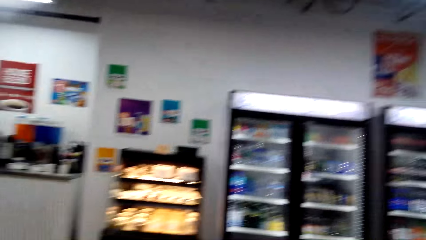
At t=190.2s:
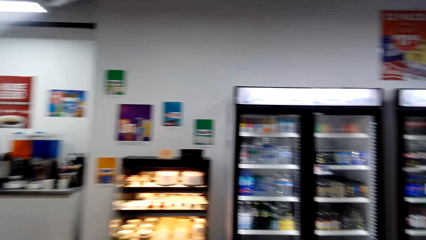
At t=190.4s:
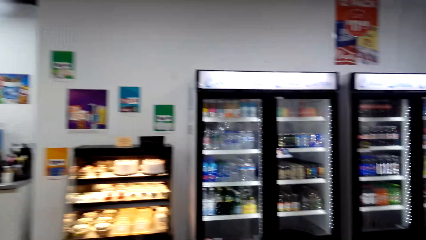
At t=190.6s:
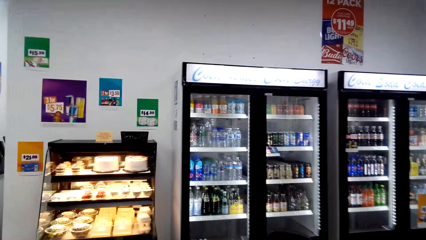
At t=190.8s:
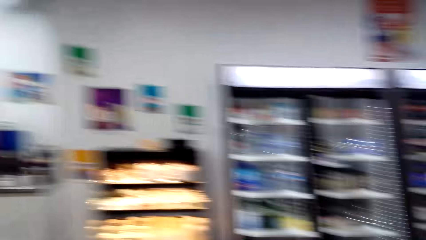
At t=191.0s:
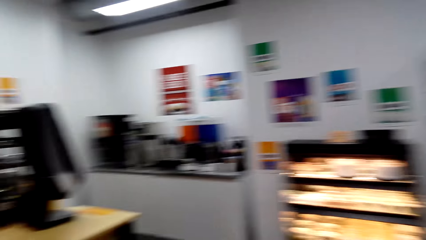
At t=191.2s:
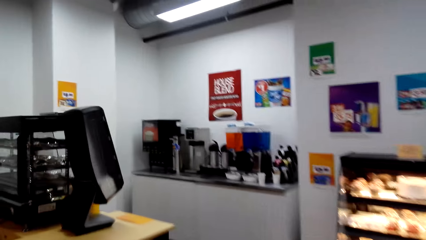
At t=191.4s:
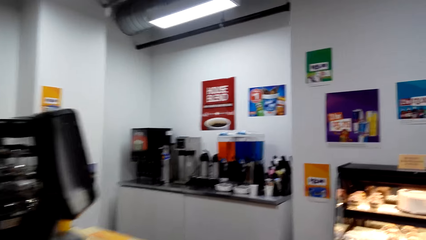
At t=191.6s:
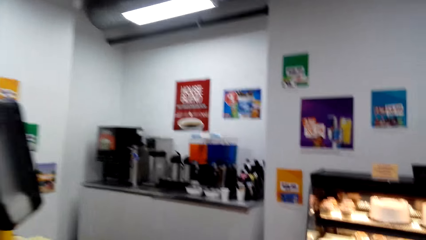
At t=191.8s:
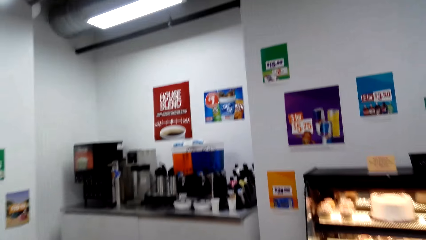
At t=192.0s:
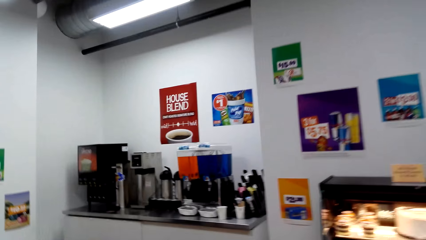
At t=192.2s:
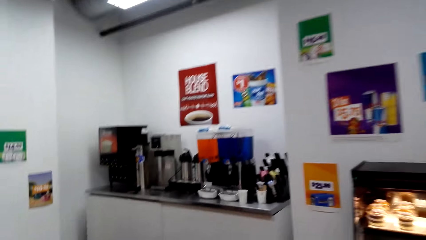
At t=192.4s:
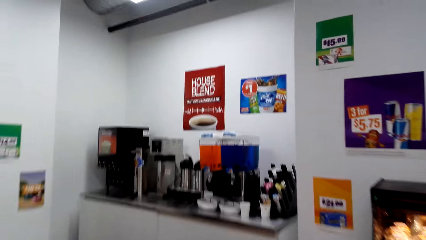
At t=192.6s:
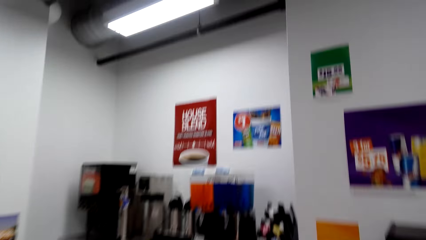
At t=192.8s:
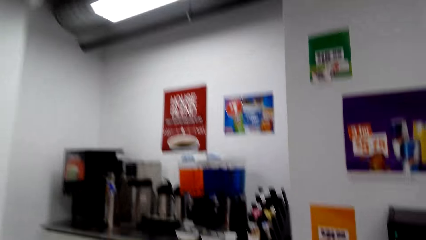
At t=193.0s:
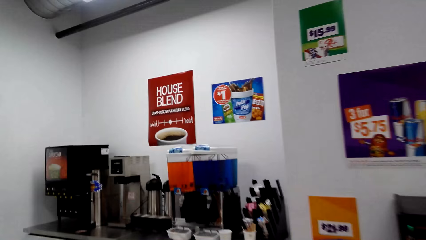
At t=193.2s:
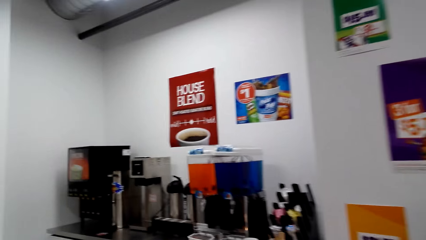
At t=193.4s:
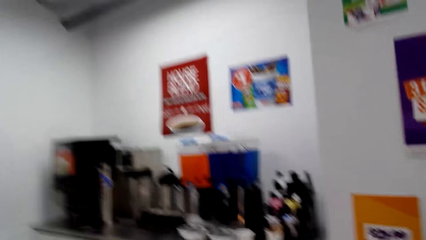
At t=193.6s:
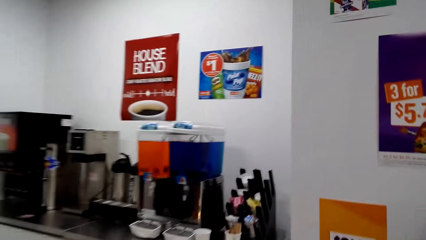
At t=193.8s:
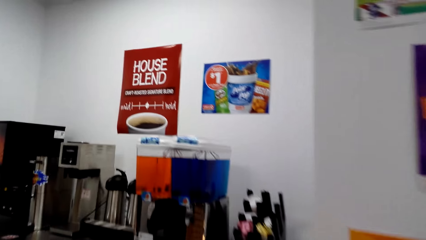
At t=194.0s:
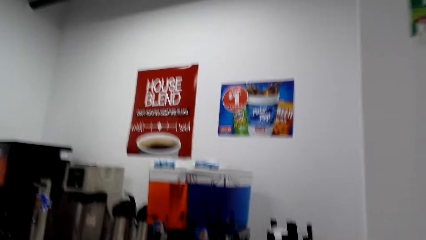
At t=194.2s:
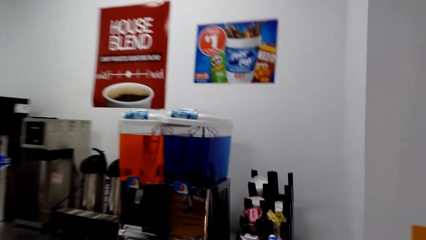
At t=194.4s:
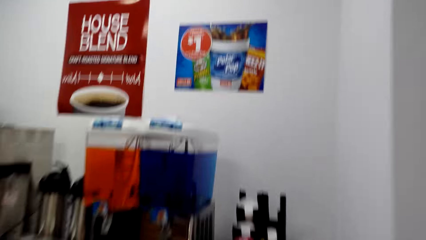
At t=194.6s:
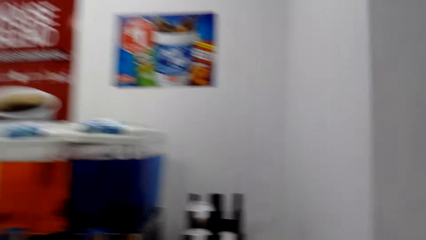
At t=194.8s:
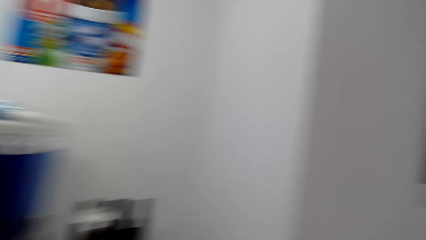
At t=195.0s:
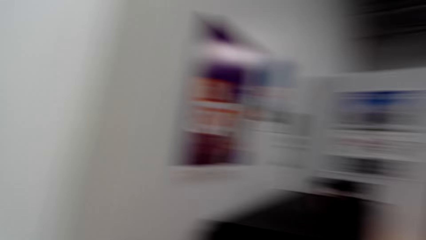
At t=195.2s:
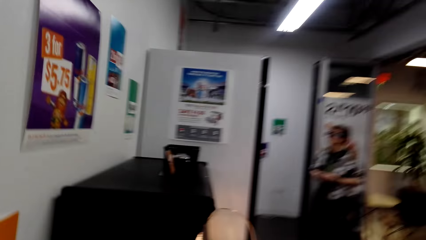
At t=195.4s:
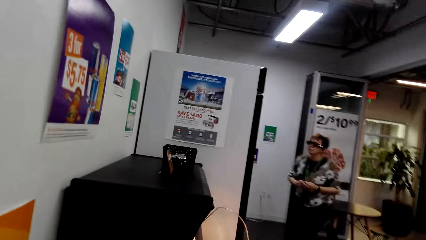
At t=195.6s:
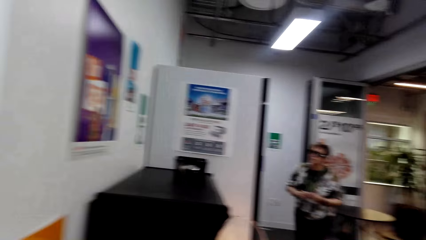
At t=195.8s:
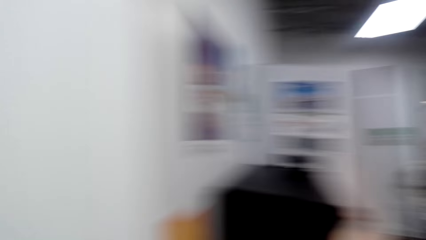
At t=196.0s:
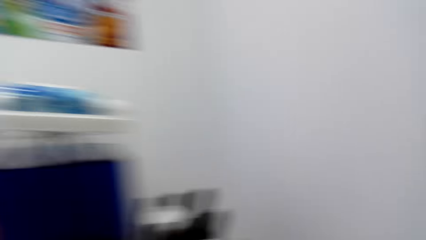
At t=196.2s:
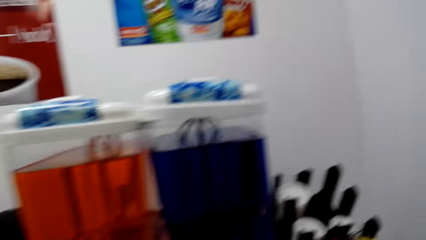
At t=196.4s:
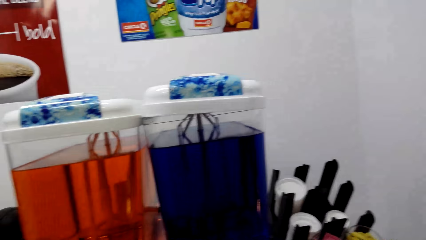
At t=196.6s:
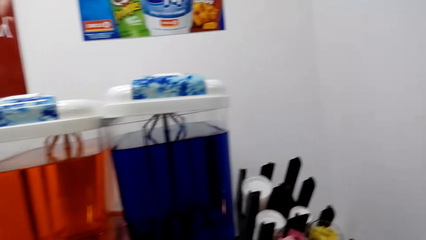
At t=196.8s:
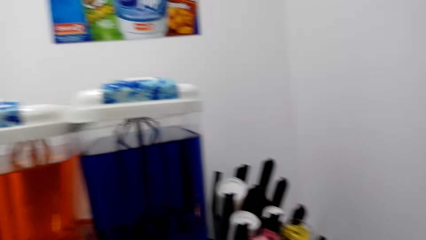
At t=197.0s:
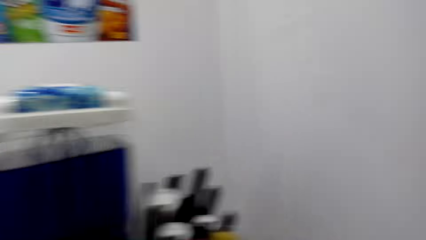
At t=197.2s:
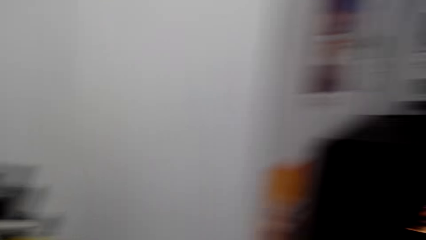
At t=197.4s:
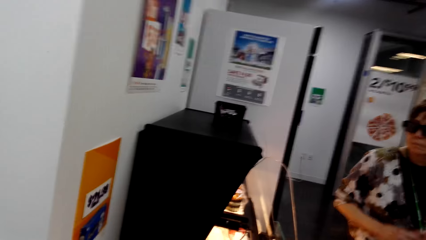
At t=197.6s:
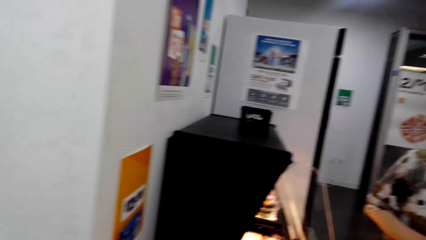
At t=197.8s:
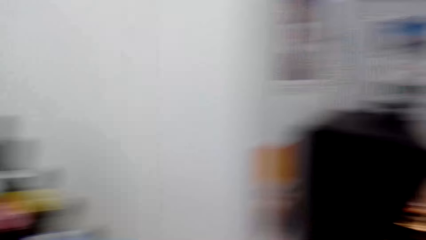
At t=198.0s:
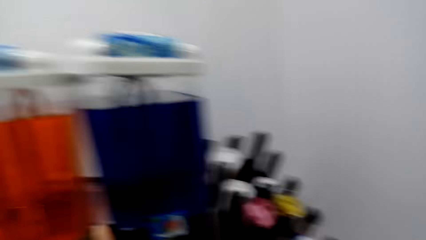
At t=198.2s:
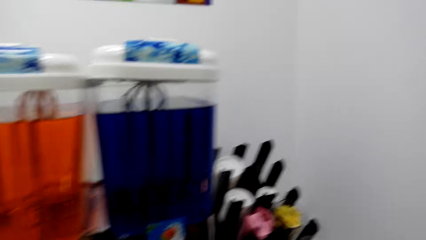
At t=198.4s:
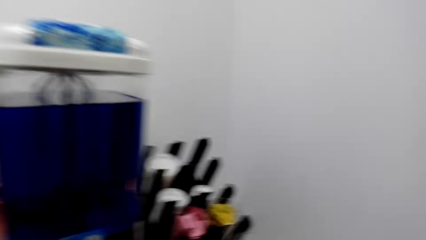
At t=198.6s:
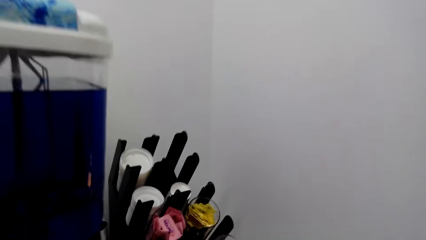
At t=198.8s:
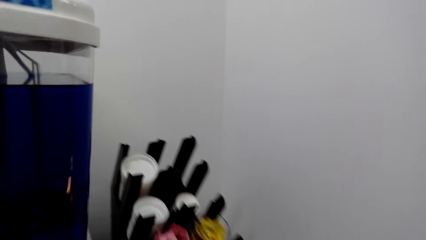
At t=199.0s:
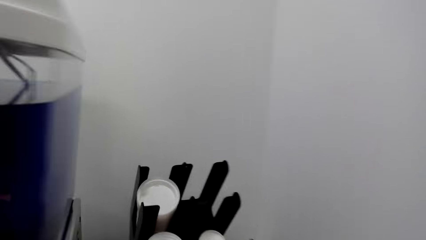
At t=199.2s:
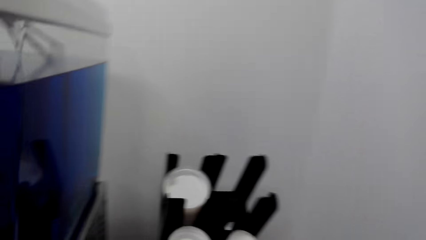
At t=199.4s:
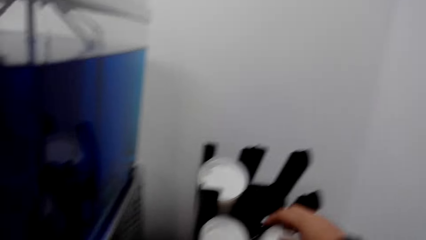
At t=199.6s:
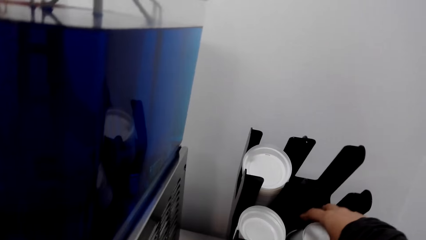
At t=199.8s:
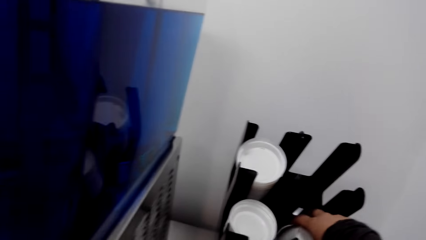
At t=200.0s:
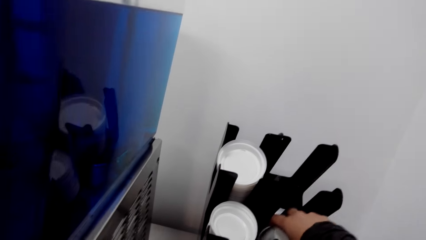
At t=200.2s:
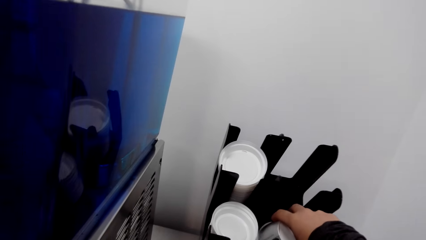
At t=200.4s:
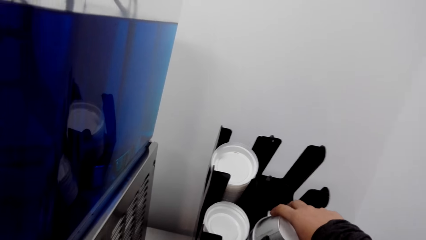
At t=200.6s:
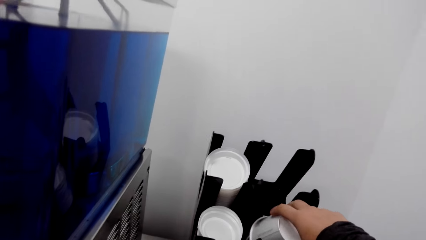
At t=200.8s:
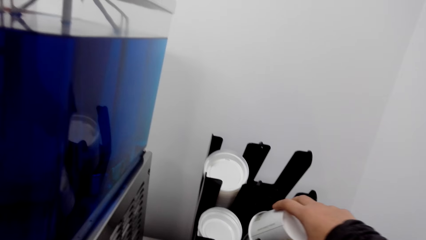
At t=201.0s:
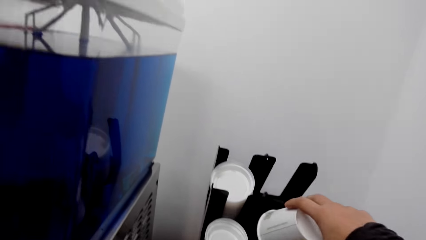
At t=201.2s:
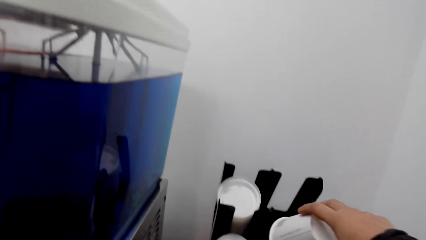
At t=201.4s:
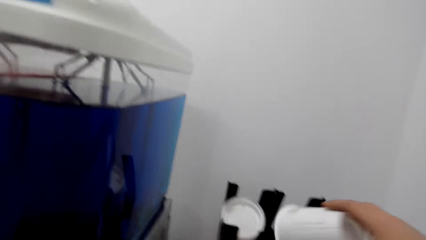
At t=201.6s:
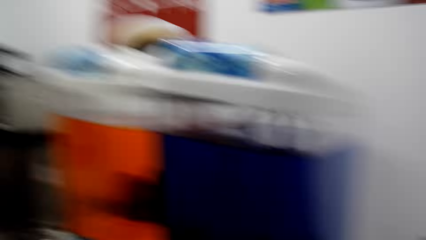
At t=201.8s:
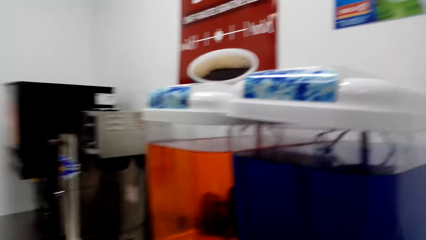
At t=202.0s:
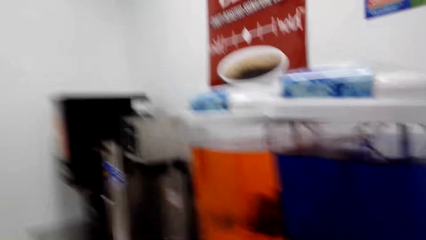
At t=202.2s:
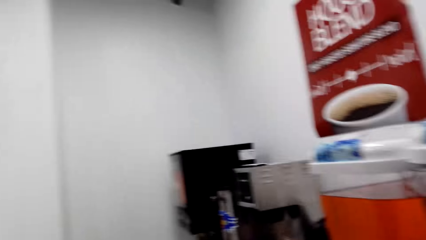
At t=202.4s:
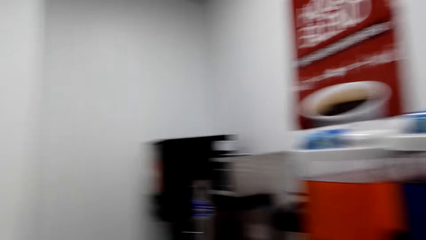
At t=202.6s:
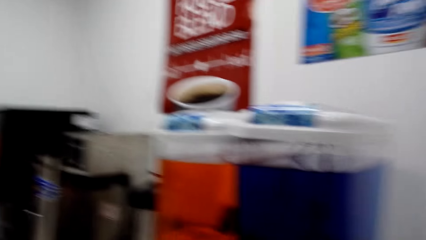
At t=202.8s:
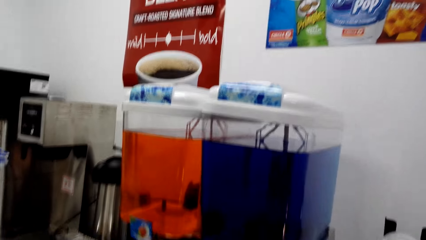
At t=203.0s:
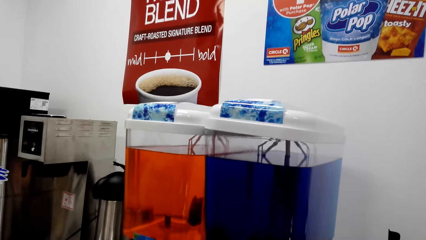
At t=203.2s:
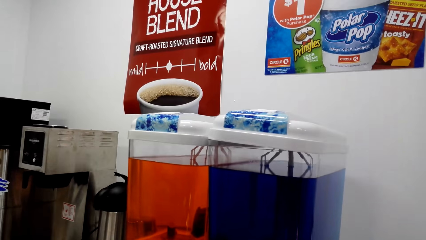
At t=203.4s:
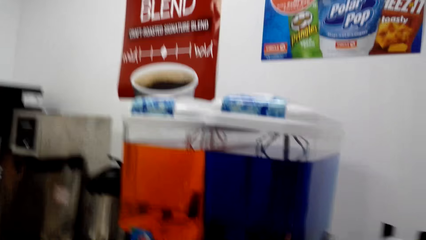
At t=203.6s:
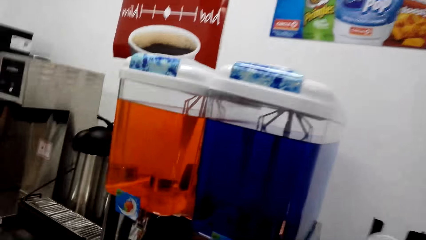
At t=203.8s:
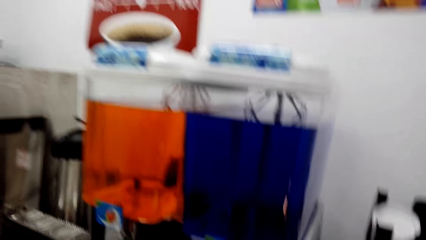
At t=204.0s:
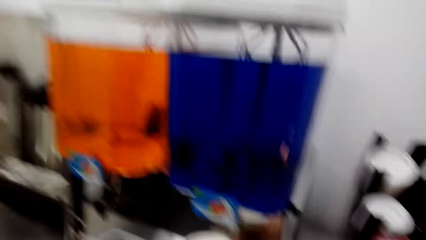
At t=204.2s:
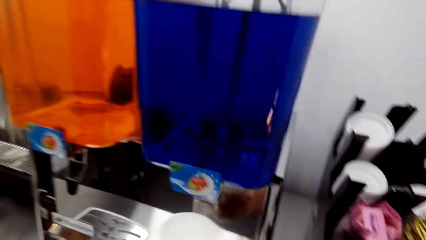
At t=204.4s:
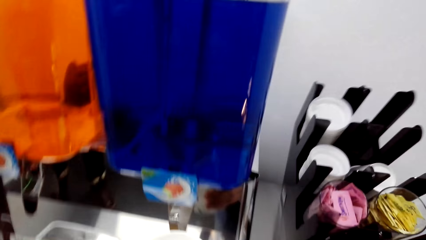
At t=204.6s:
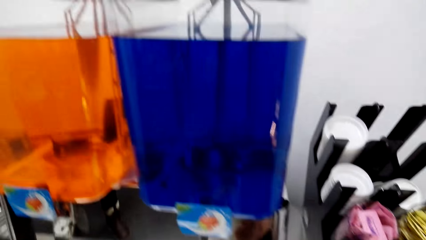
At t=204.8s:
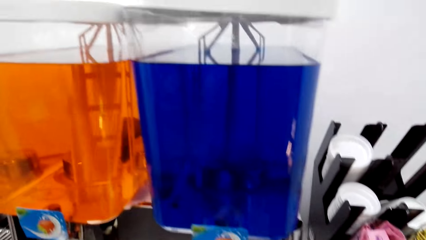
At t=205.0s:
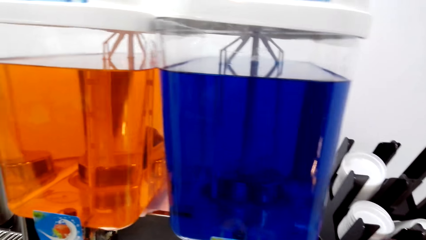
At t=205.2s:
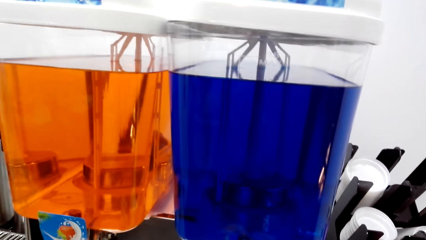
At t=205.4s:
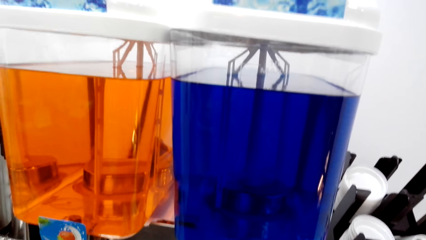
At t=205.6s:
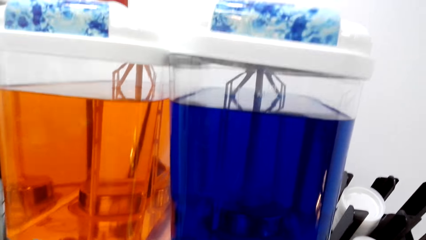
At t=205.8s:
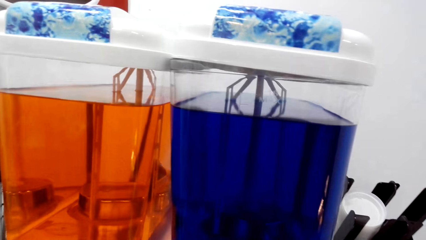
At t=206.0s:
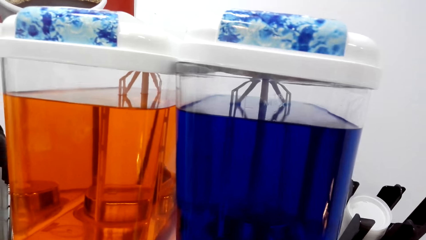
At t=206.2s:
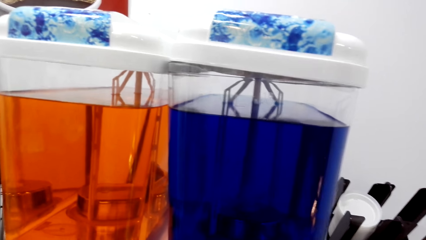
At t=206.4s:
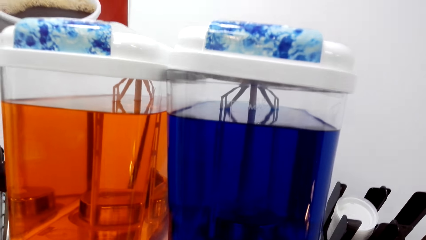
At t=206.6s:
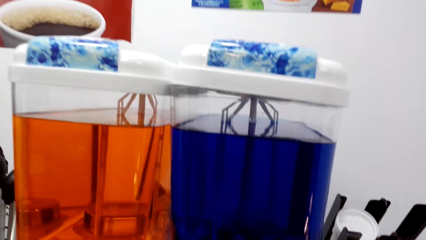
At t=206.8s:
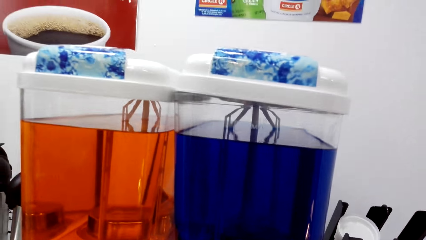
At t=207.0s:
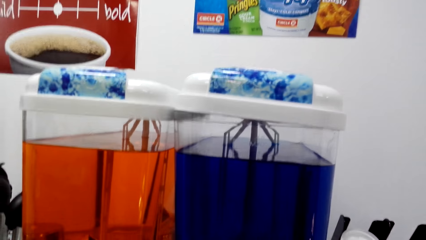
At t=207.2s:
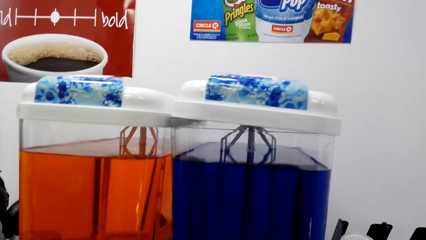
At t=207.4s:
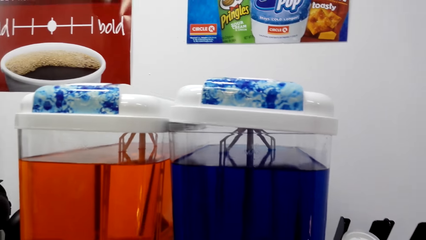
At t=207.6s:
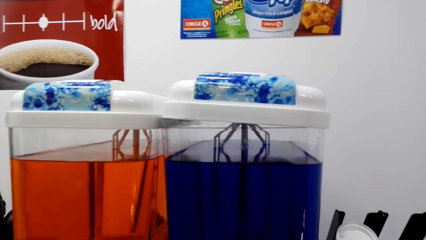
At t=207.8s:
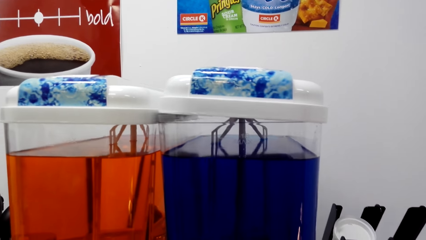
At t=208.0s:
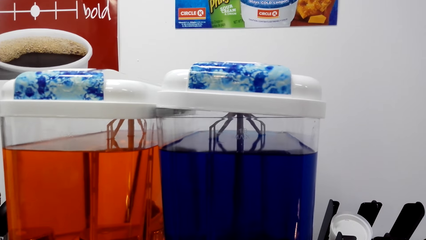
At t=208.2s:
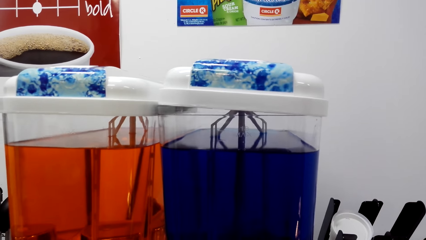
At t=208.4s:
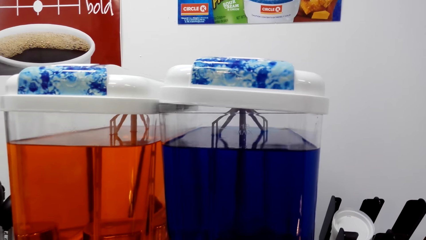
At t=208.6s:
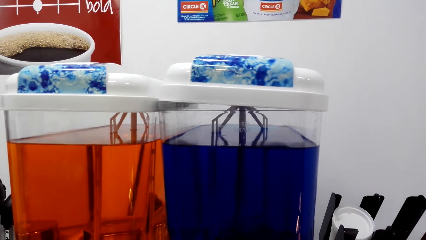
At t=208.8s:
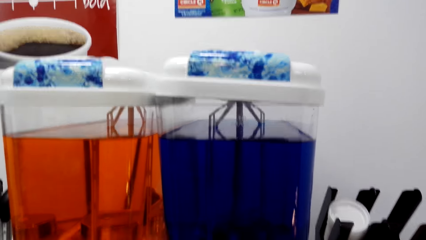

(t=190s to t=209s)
The camera wearer talks and walks around. The first woman walks around. The camera wearer takes the plastic glass or party cup on the rack. They draw the juice from the juice dispenser.
